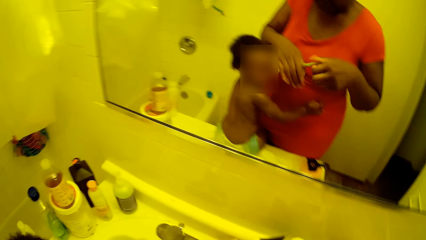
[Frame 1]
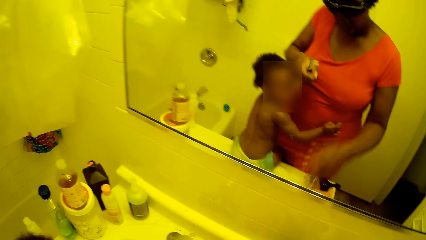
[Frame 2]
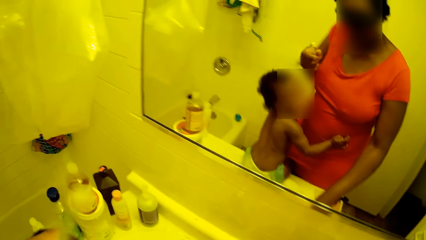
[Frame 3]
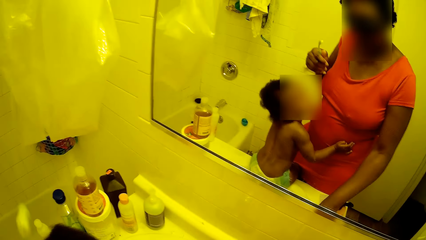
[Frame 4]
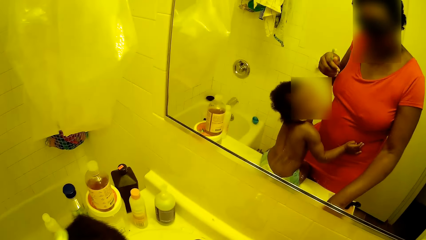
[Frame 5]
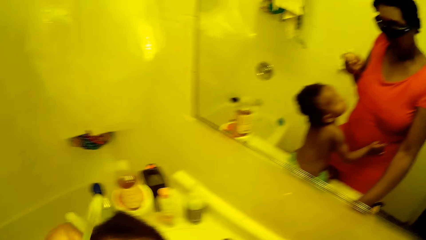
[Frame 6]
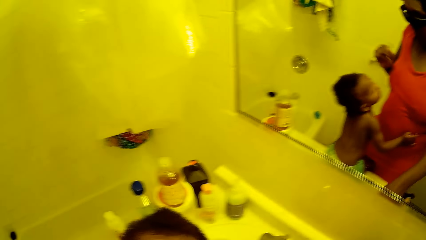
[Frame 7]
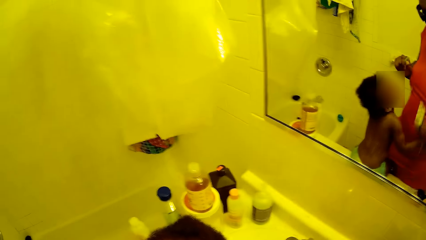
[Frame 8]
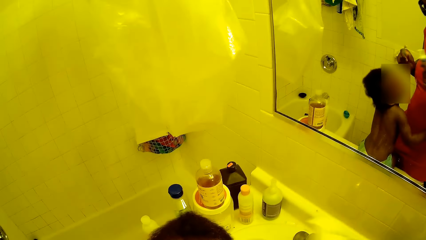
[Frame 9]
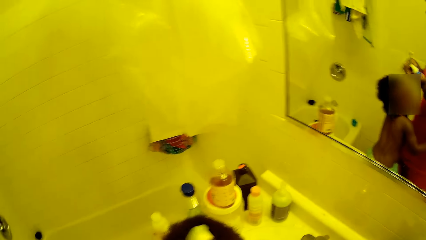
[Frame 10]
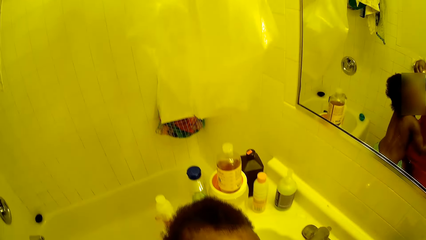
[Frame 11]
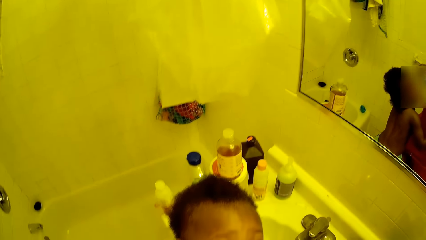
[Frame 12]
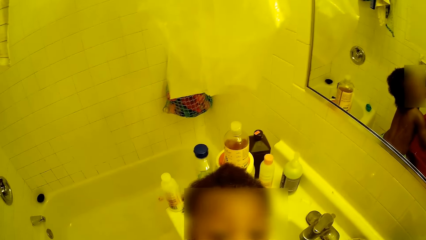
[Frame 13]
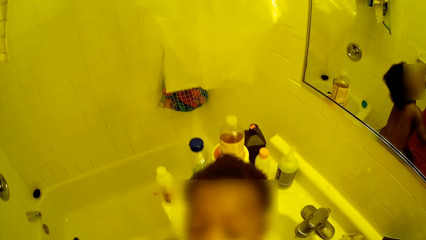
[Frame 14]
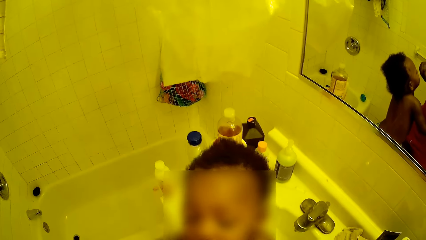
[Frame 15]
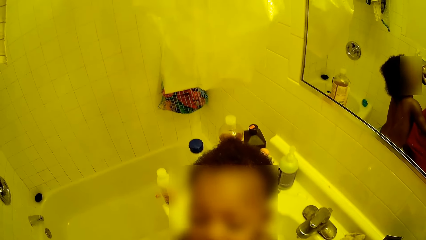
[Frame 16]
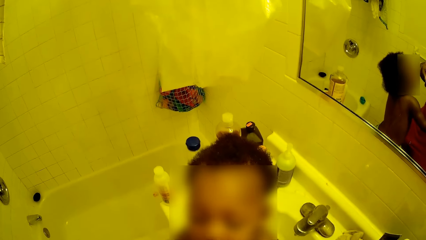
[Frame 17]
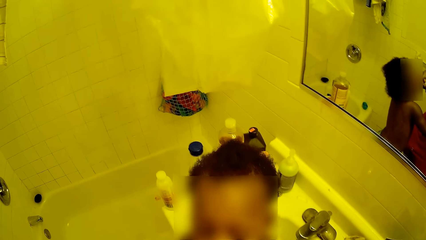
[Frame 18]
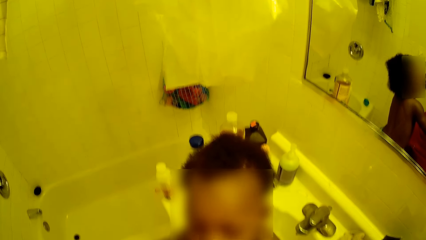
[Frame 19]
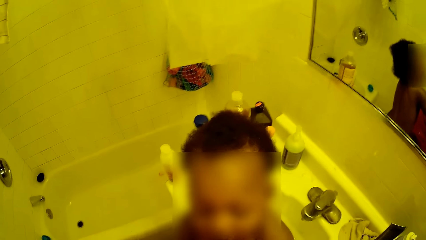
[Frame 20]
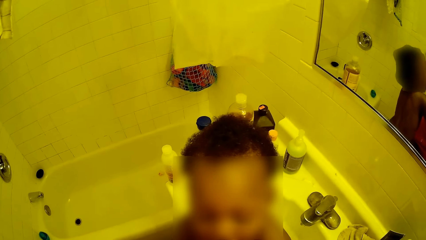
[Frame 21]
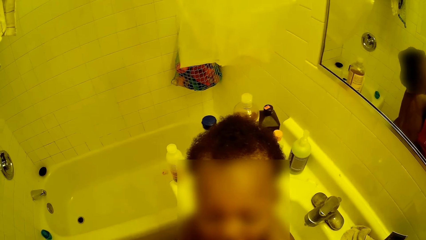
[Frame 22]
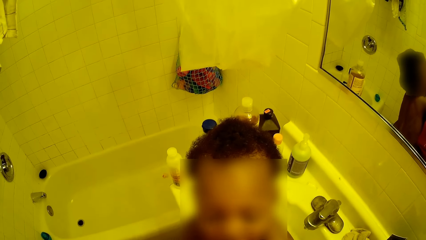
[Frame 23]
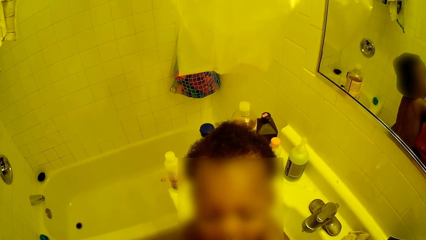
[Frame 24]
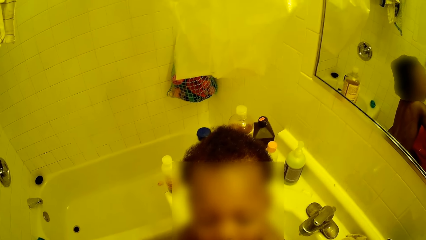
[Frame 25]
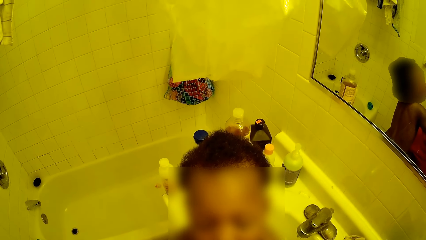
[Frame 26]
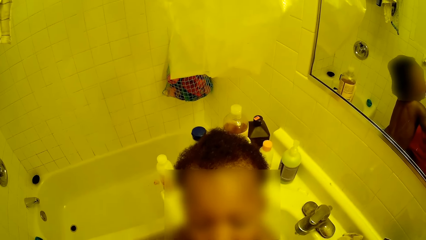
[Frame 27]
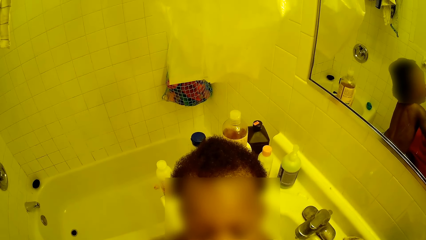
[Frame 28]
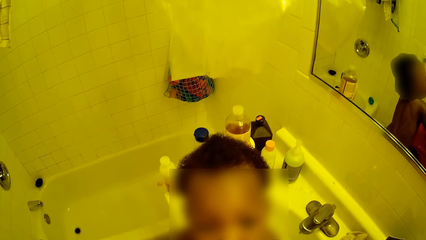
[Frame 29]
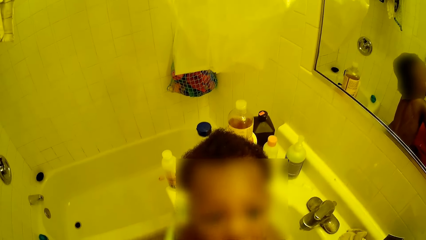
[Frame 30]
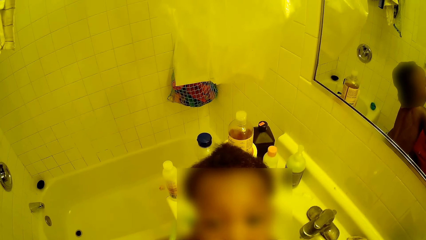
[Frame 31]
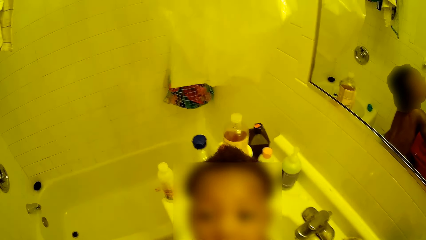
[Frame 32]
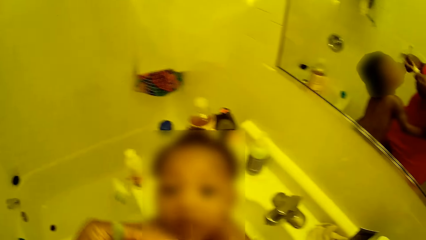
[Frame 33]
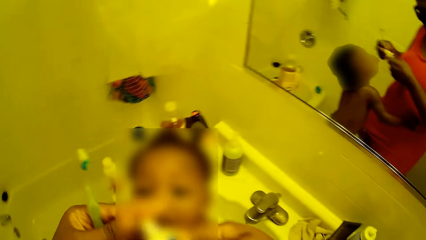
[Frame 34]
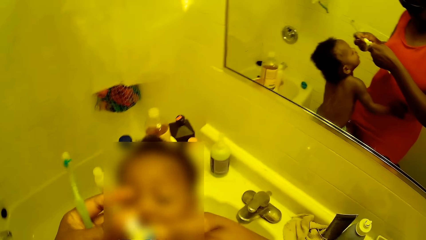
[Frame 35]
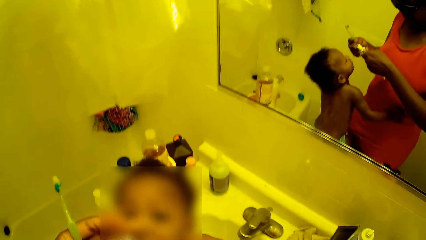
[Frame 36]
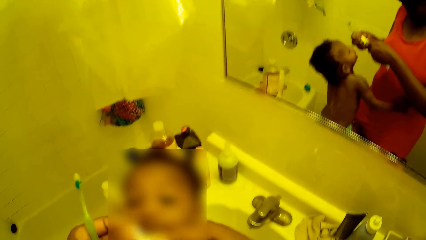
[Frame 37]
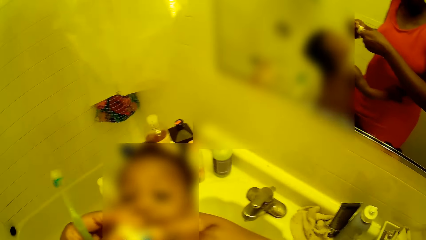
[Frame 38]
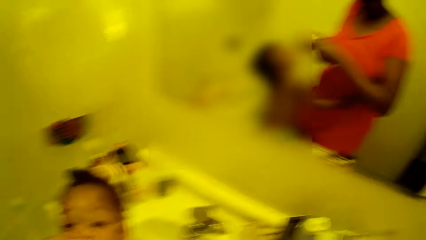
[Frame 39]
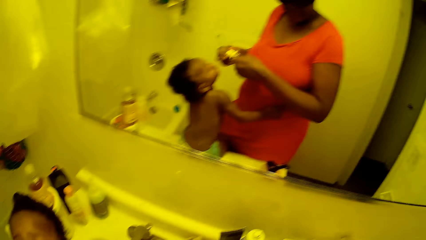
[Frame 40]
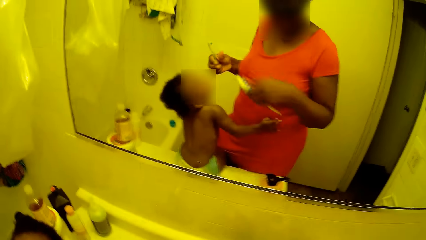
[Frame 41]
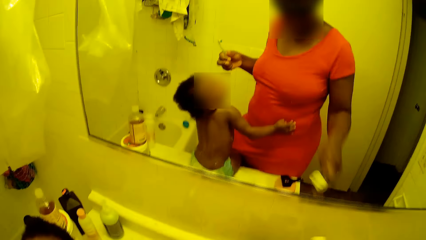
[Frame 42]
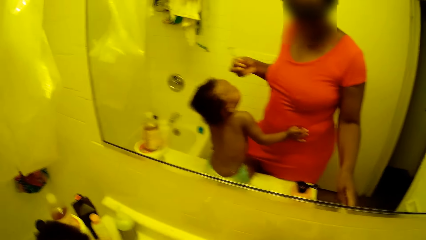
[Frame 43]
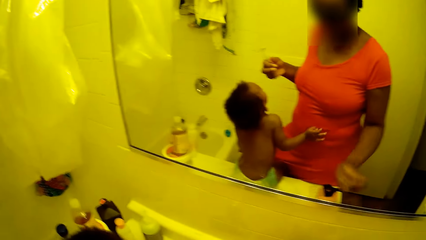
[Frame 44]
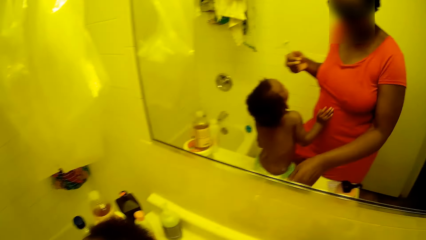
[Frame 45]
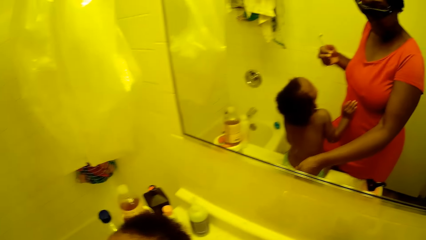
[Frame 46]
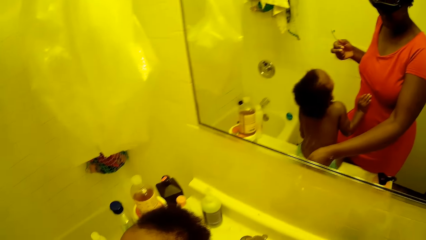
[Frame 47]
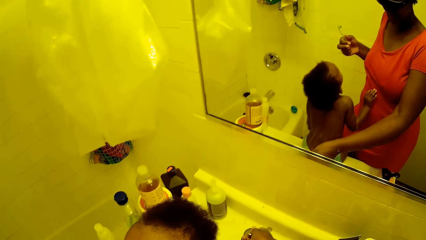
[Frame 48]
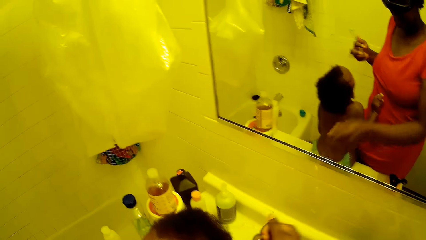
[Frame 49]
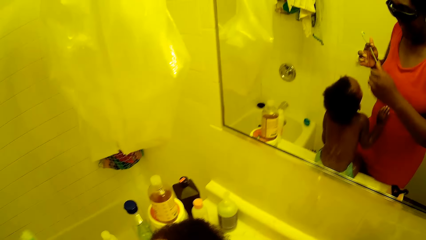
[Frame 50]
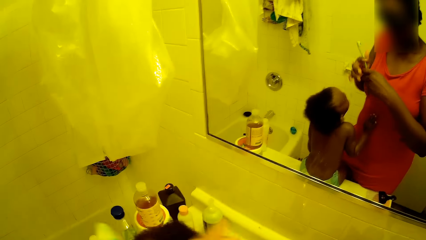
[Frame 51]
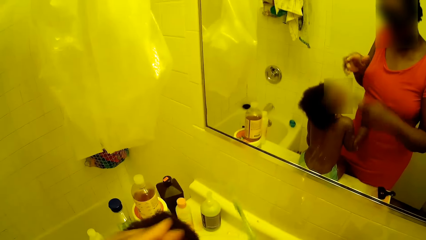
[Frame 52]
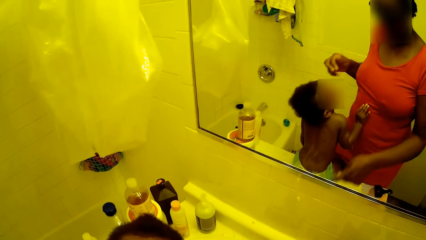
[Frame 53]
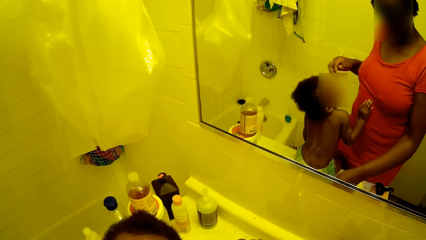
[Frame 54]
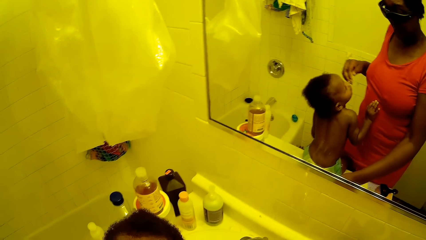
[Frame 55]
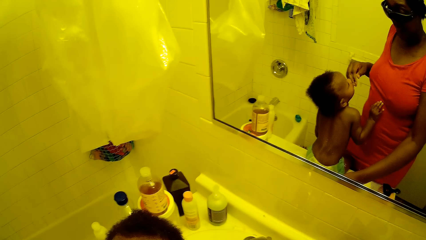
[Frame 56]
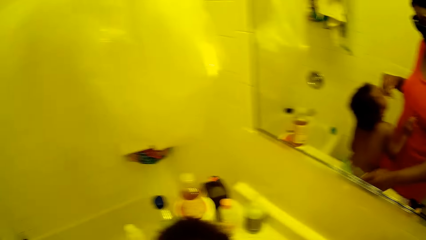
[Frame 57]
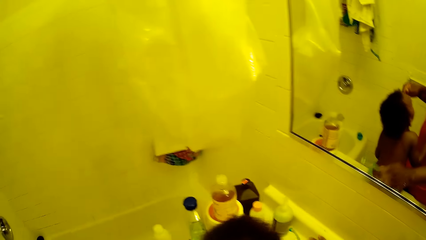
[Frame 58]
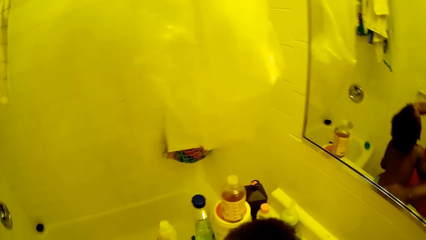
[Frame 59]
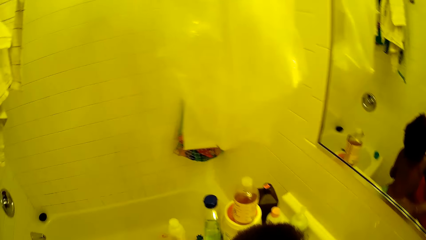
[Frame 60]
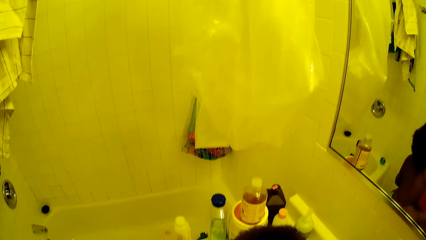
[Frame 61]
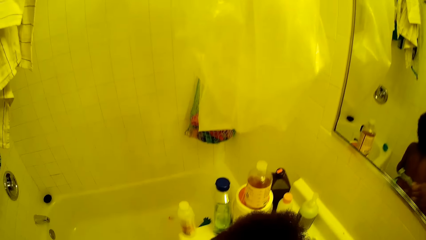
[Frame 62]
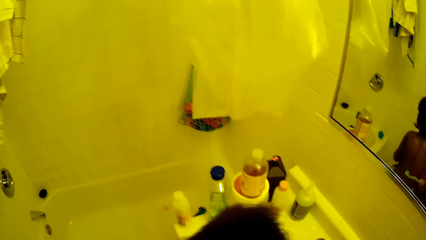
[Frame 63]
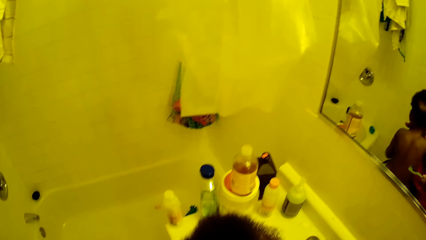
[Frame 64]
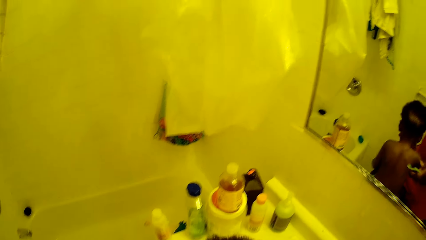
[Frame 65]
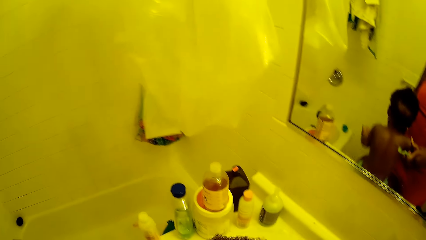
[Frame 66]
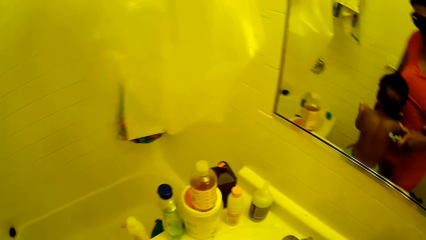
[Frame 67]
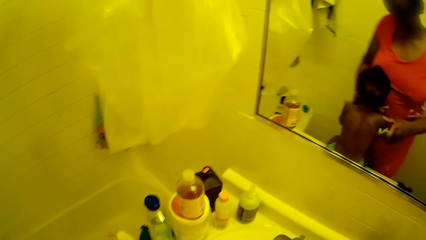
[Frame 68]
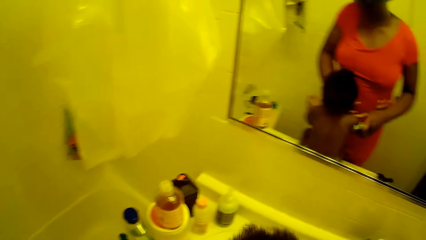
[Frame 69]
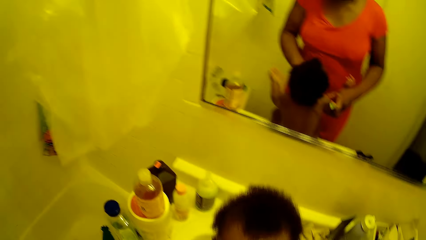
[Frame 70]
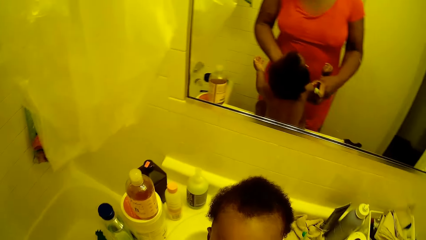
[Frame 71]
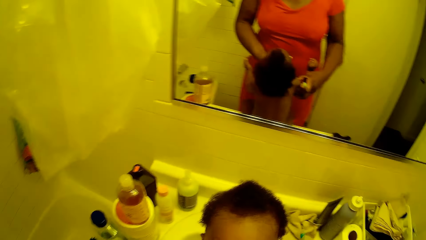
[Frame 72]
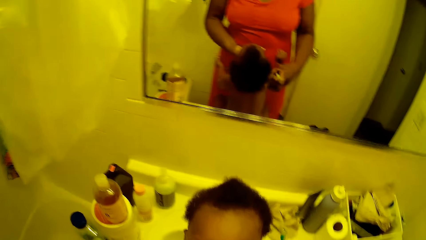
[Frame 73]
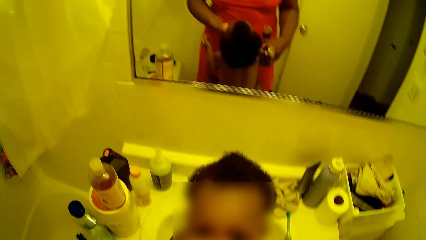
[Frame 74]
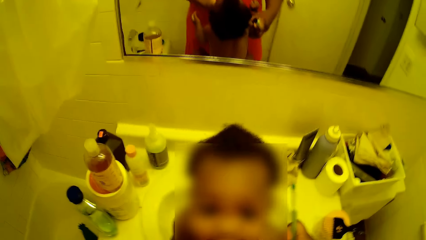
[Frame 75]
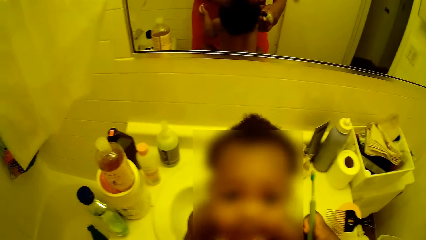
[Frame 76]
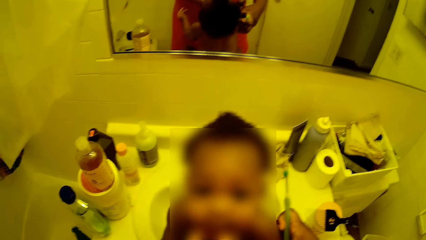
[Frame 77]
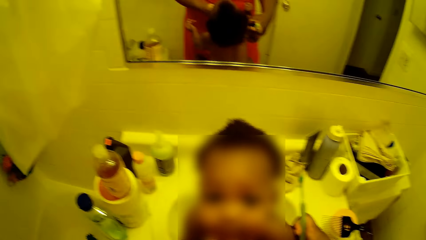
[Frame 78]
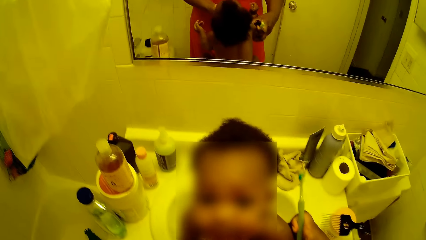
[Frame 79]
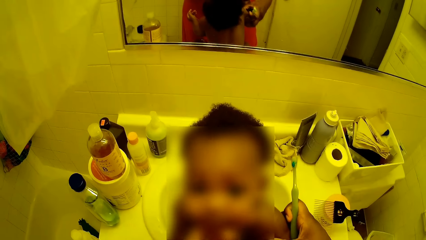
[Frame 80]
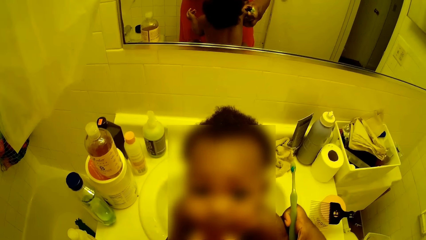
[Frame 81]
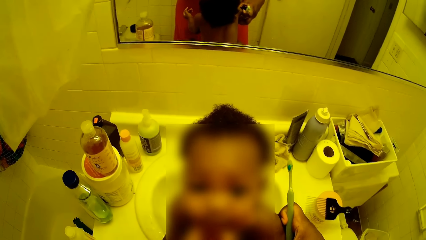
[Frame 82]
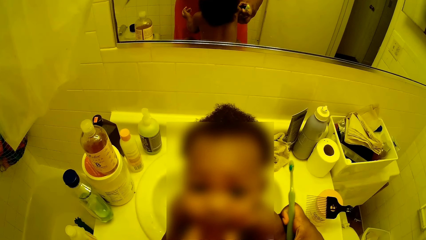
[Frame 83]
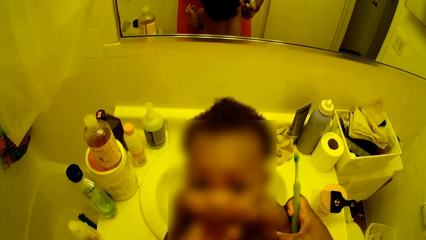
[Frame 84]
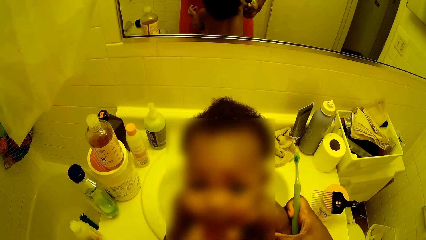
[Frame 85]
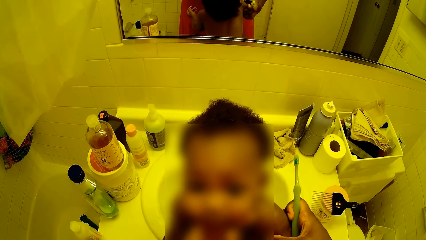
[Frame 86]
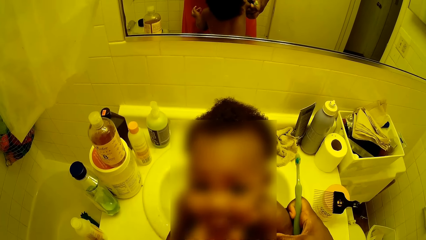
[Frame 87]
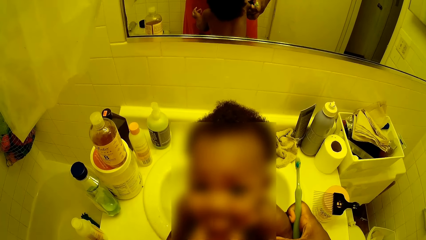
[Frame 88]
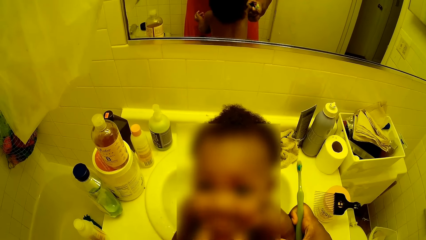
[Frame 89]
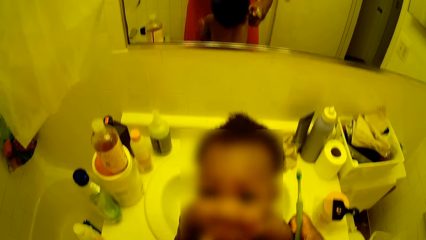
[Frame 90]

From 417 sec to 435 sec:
The camera wearer passes the toothbrush from her right hand to her left hand. She picks the toothpaste from the sink with her right hand. She stares at the baby. She converses with the baby. She closes the toothpaste with the lid in her right hand. She carries the toothbrush. She drops the toothpaste in her right hand into the white bowl. She brushes the baby's teeth with the toothbrush. She turns on the tap with her right hand. She passes the toothbrush from her right hand to her right hand. She places the toothbrush in her right hand under the running water from the tap. She turns off the tap with her right hand. She talks to the baby.
